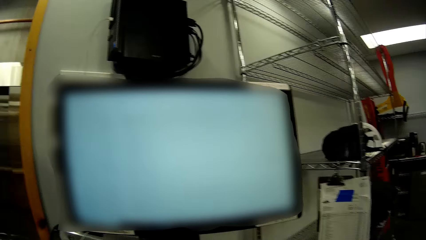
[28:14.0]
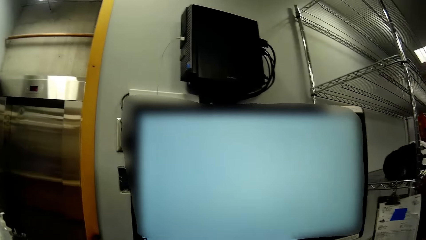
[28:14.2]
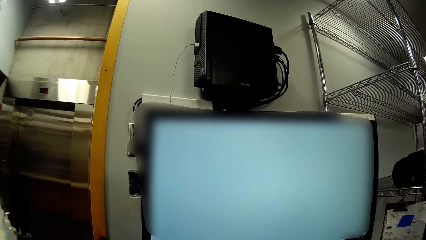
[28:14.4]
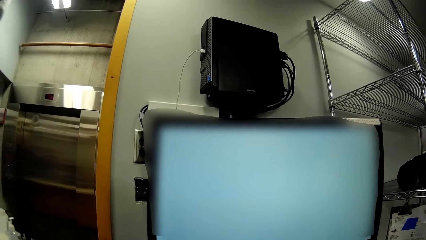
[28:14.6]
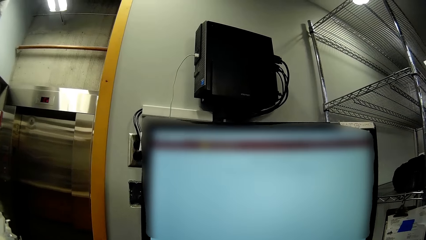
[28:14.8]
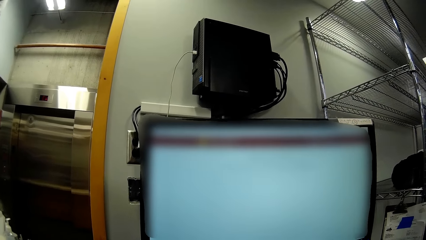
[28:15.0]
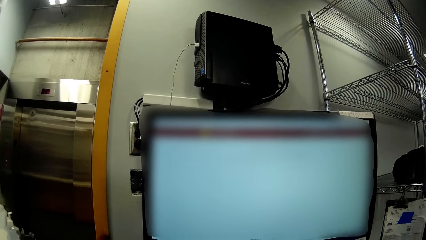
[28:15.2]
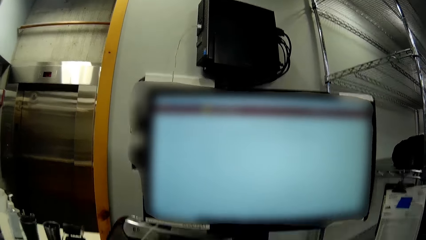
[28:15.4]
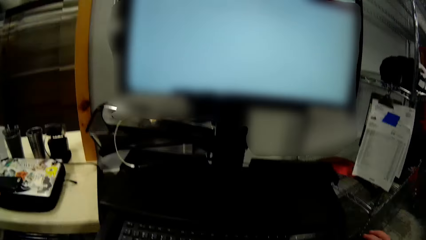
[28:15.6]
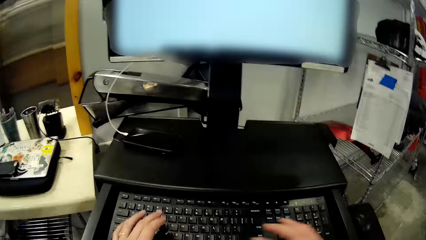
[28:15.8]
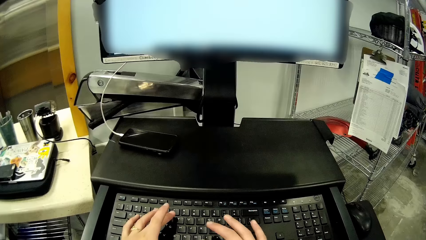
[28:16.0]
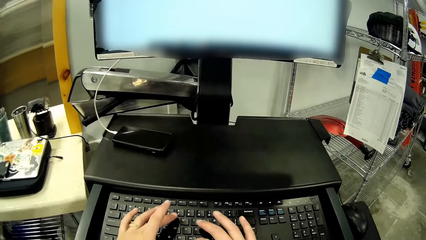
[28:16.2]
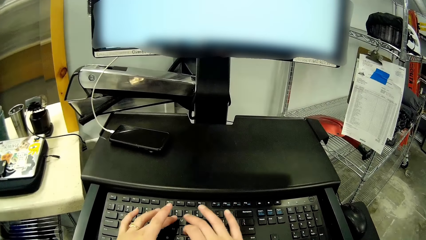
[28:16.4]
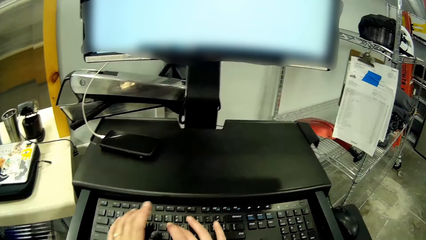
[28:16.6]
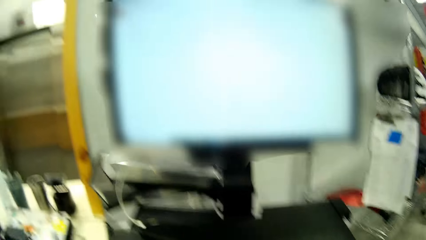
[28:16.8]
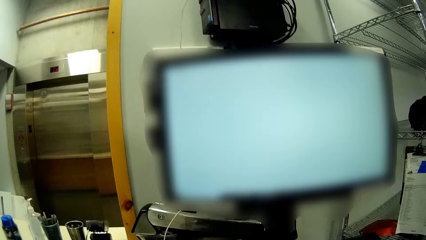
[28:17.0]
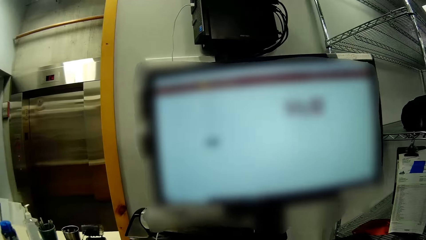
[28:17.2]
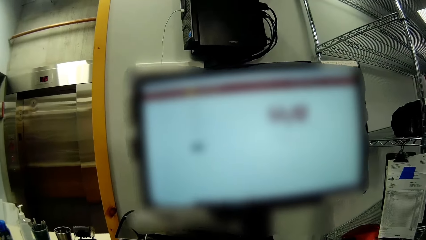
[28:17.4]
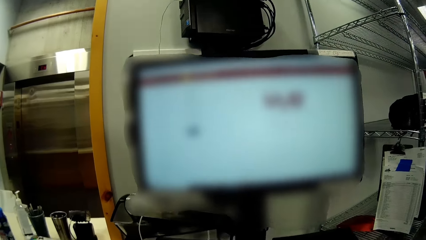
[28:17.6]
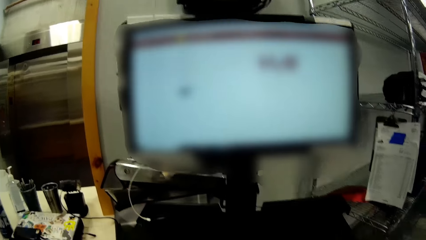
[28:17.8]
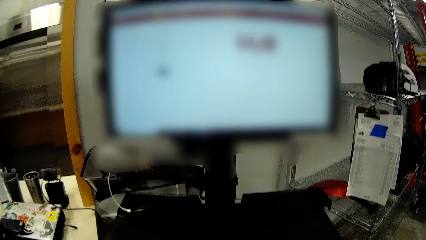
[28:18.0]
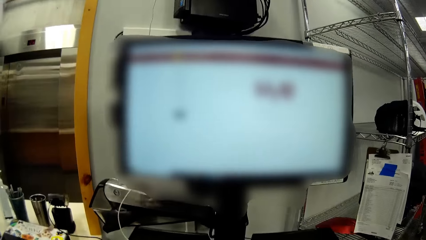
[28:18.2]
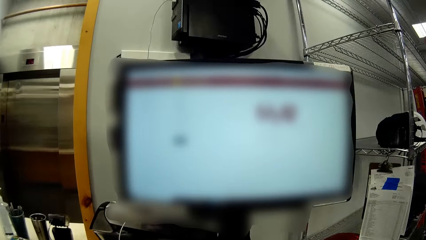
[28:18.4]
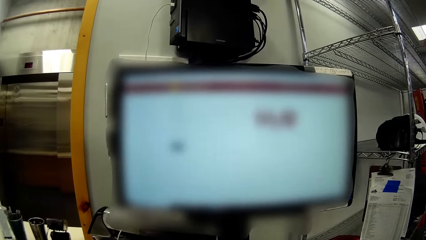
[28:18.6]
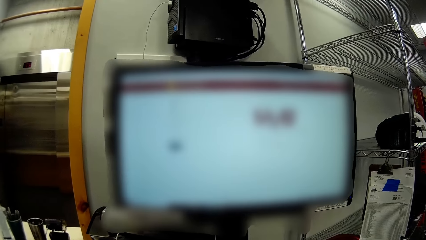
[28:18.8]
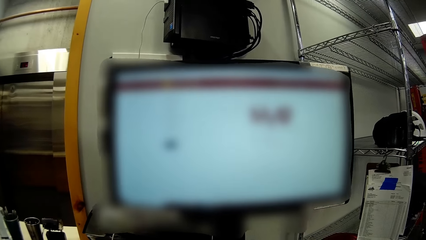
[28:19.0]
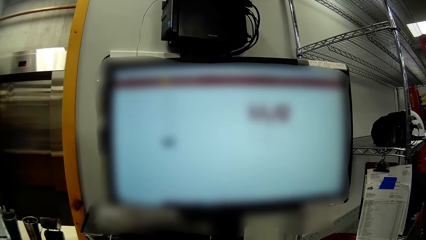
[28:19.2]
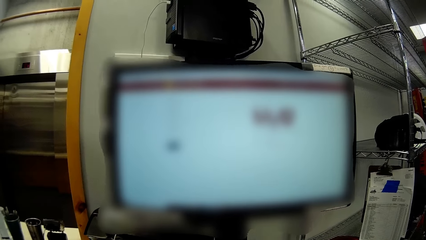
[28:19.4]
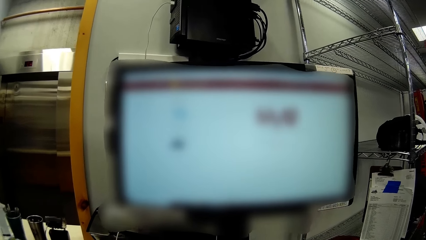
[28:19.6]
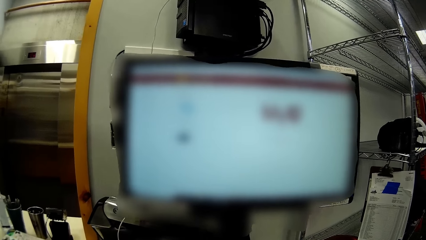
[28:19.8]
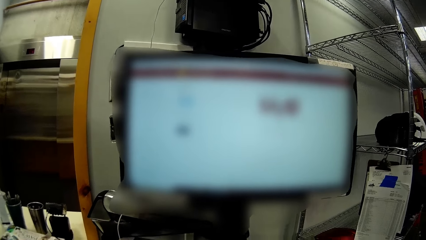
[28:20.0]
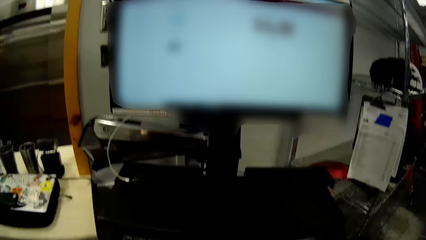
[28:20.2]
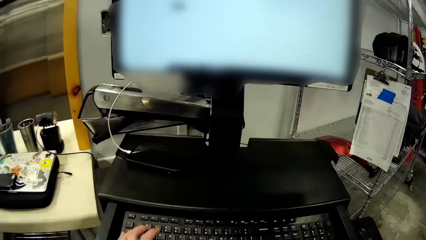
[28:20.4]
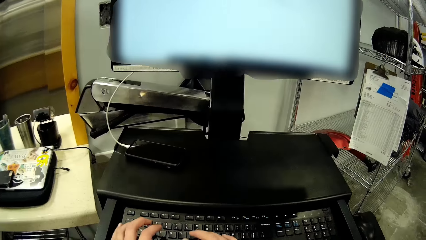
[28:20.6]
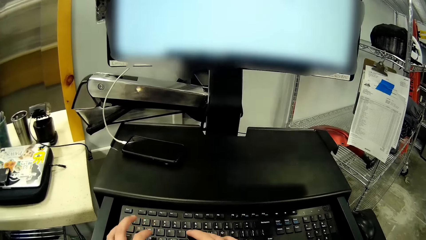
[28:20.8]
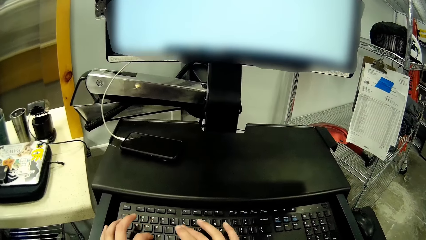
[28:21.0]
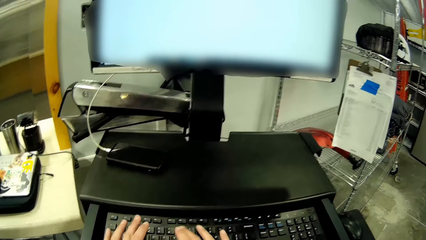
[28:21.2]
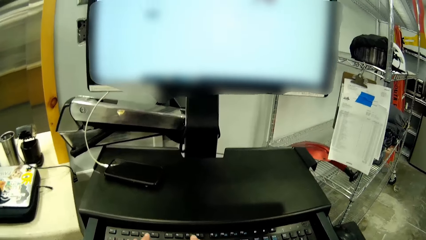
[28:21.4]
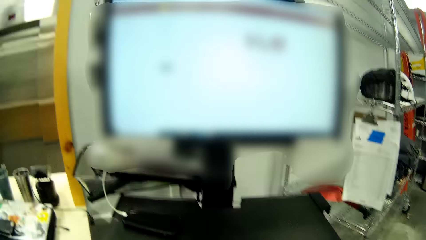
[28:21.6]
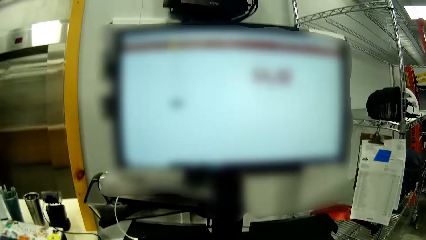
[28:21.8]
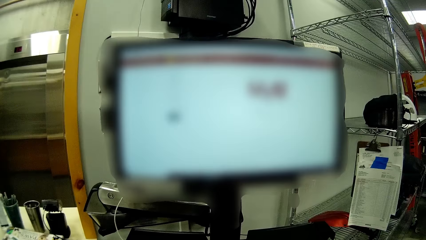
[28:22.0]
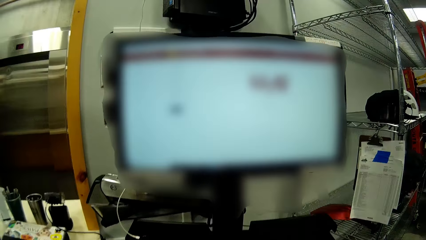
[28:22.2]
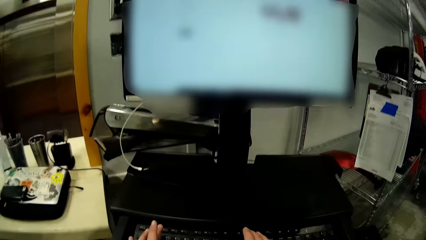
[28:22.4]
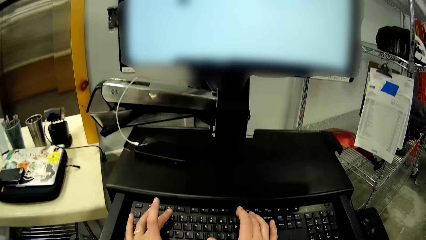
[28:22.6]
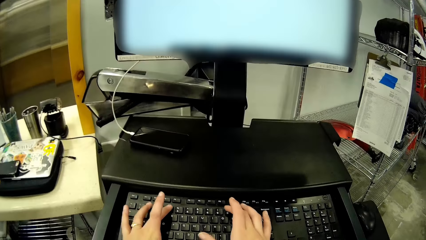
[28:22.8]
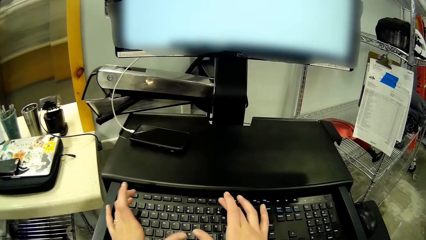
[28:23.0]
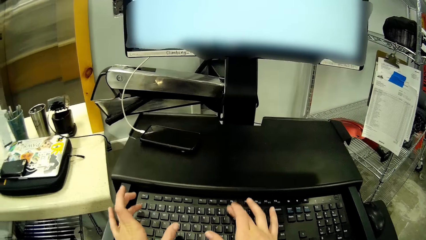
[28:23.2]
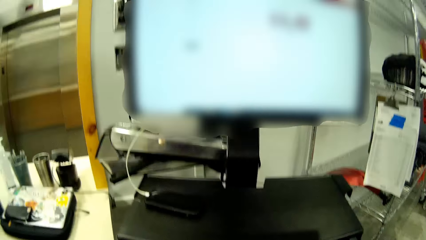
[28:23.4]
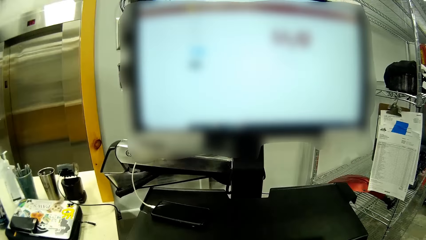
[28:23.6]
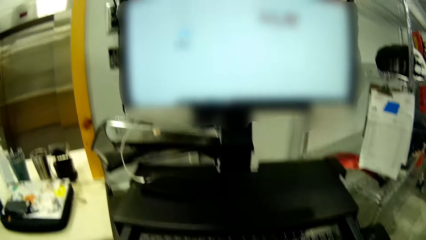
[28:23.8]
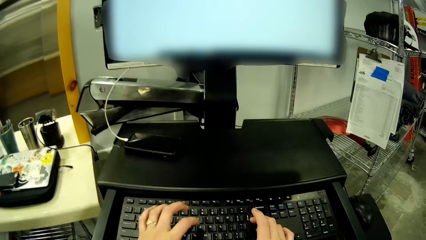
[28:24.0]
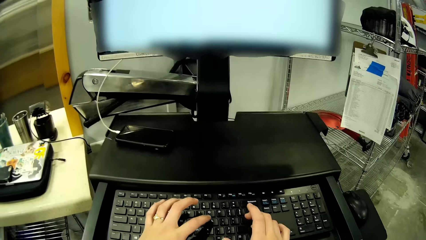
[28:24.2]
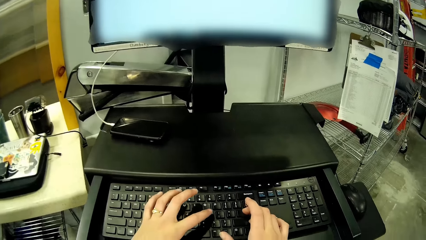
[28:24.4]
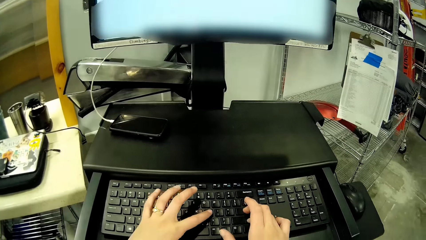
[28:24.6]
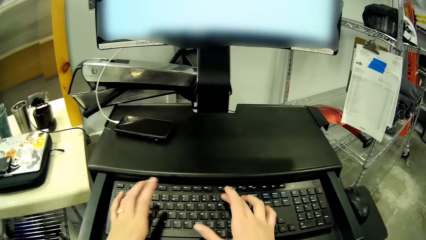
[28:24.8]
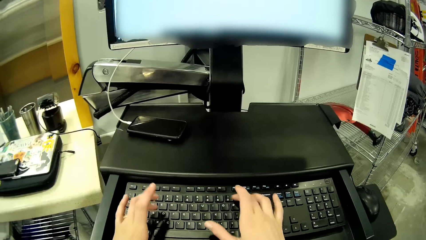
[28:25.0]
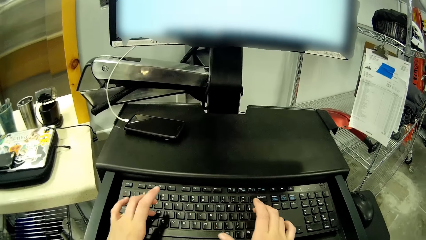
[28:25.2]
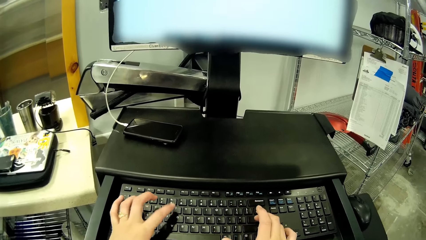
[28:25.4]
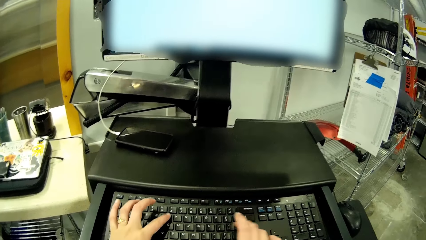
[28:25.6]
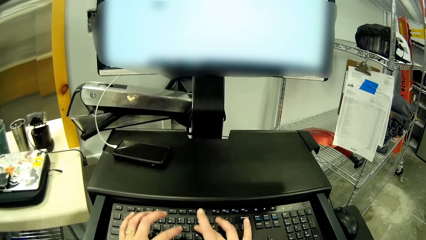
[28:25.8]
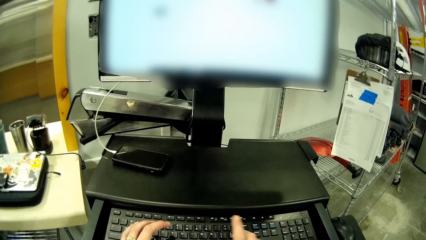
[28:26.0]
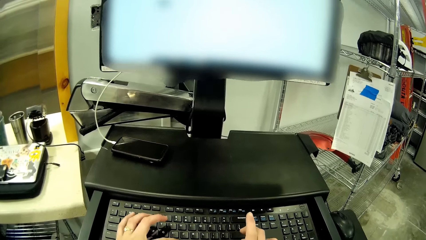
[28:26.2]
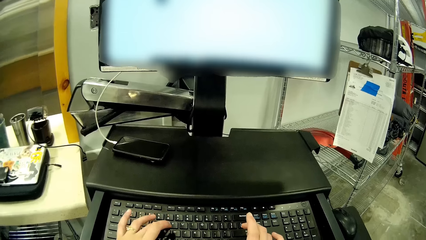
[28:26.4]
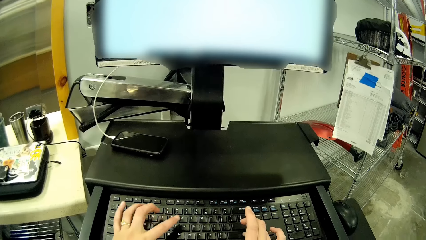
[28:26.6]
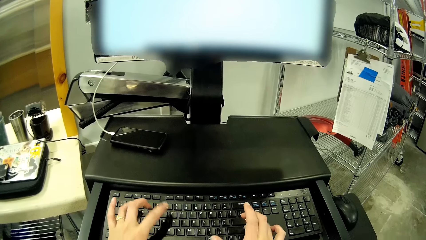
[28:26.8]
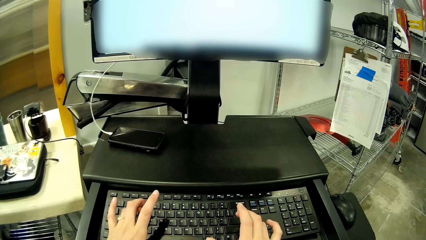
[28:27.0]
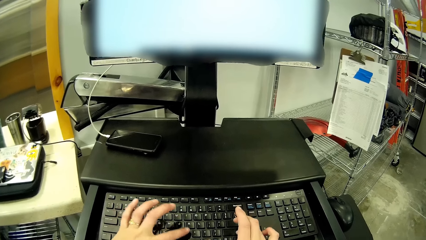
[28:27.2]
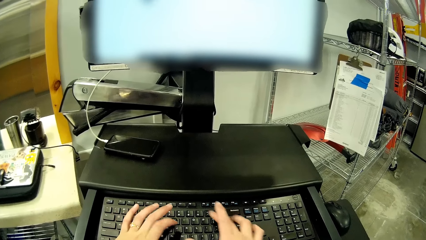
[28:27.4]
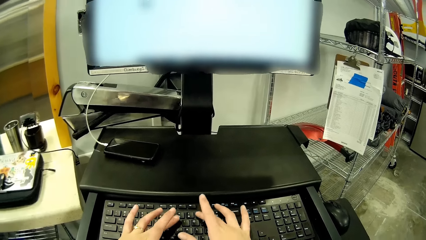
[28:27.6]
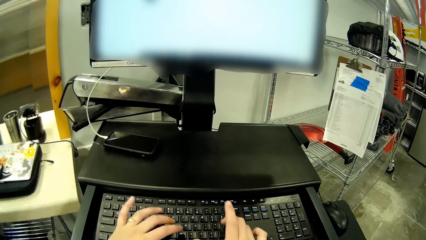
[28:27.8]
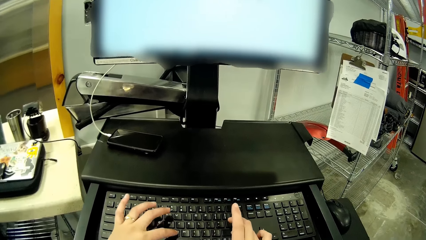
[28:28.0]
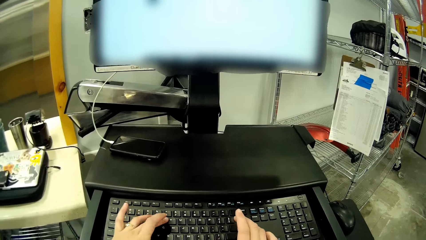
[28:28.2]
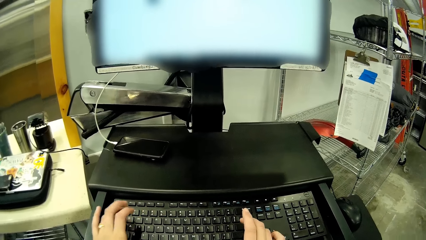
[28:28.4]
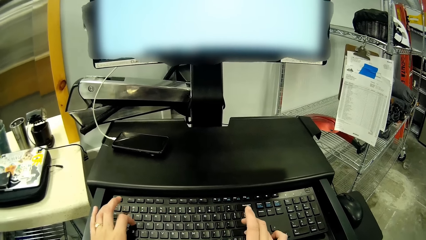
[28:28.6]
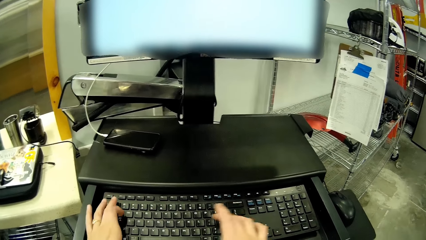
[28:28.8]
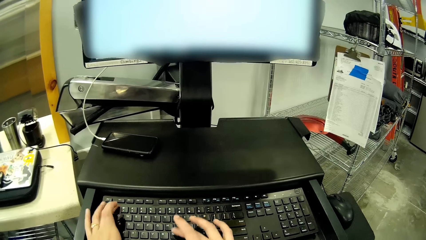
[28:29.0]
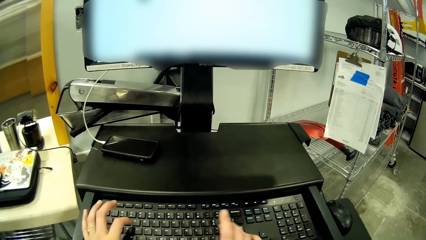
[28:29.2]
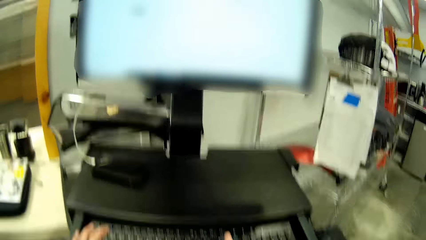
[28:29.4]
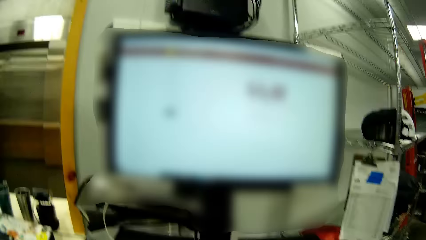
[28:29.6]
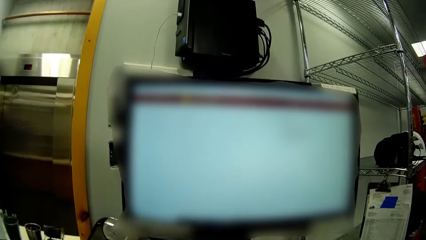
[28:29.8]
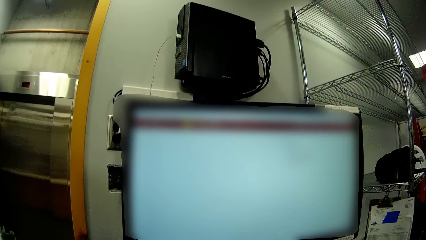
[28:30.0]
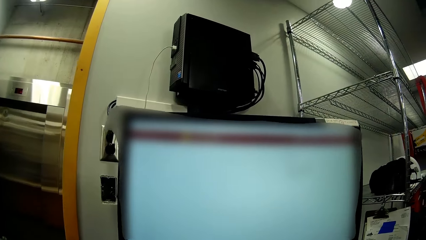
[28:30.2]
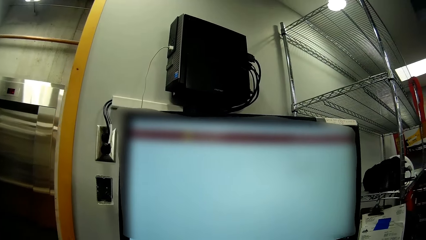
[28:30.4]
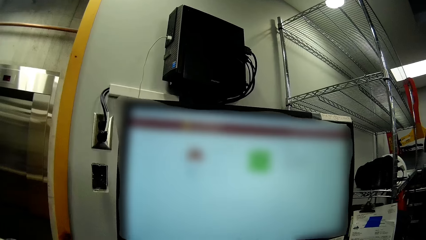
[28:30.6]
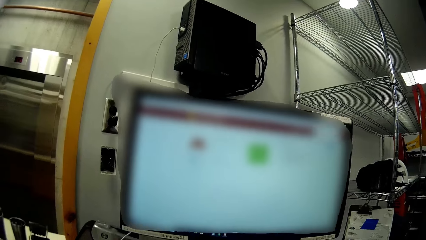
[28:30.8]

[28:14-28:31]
The camera wearer operates the computer with a mouse. They type on a keyboard. They watch the monitor. They operate on the keyboard.
